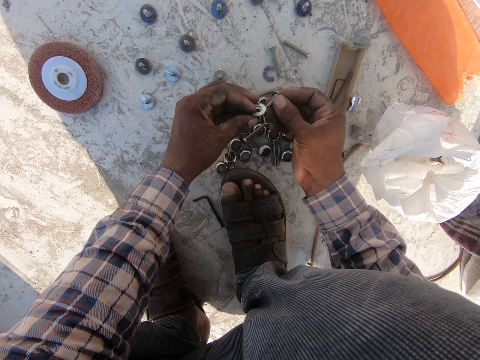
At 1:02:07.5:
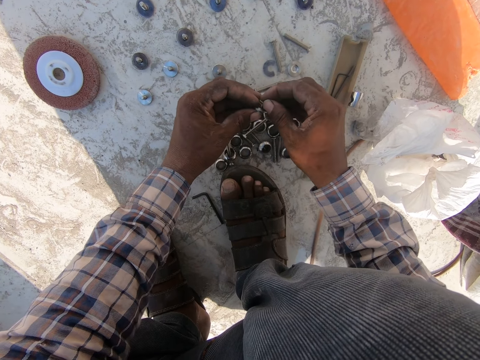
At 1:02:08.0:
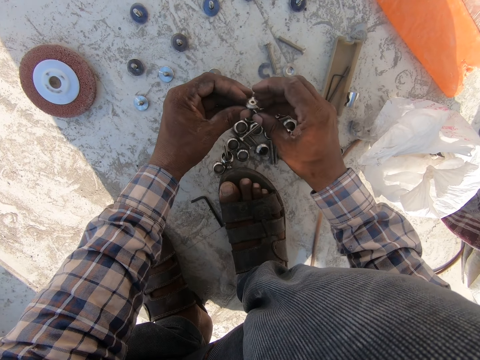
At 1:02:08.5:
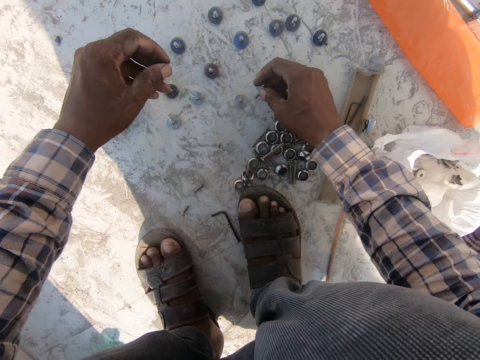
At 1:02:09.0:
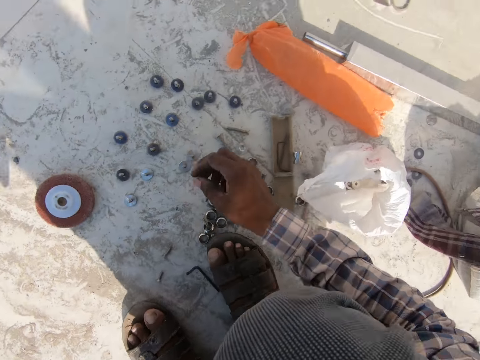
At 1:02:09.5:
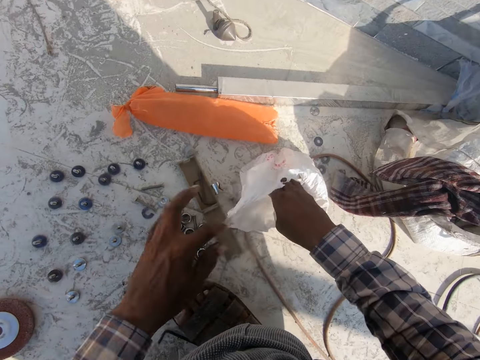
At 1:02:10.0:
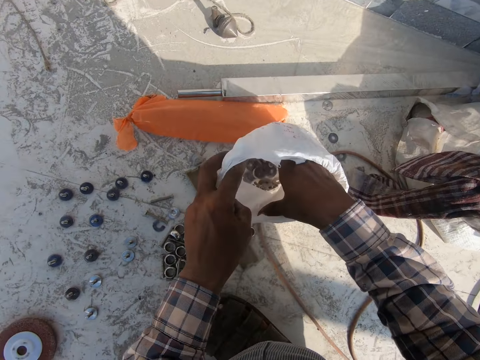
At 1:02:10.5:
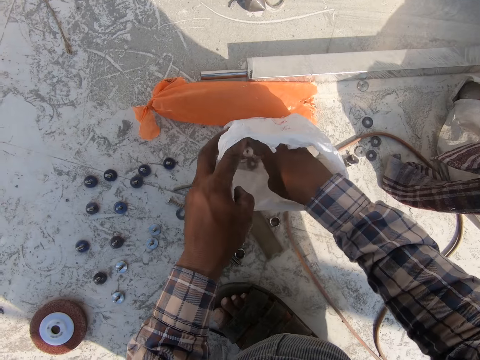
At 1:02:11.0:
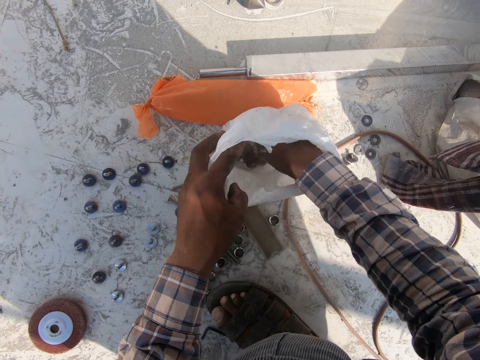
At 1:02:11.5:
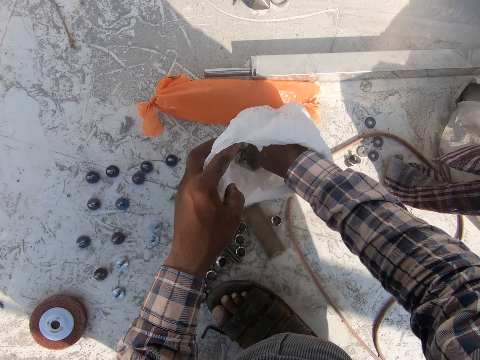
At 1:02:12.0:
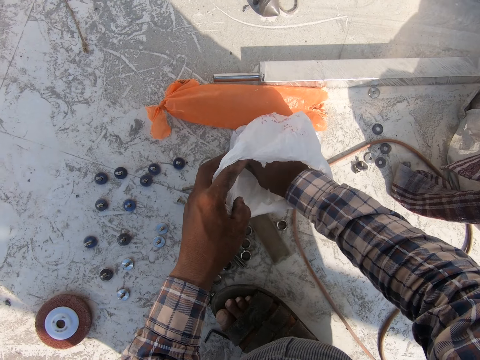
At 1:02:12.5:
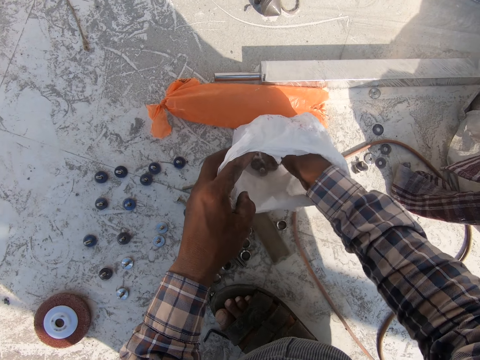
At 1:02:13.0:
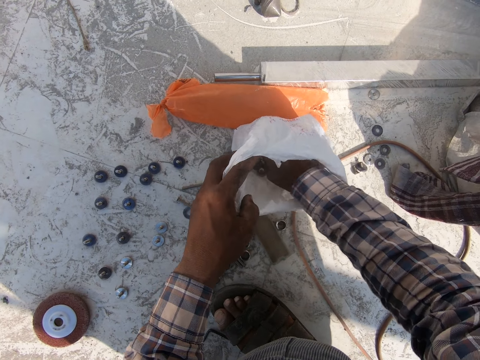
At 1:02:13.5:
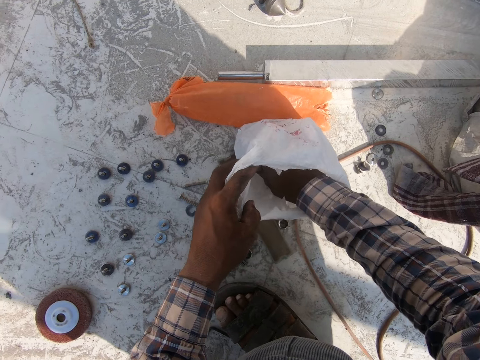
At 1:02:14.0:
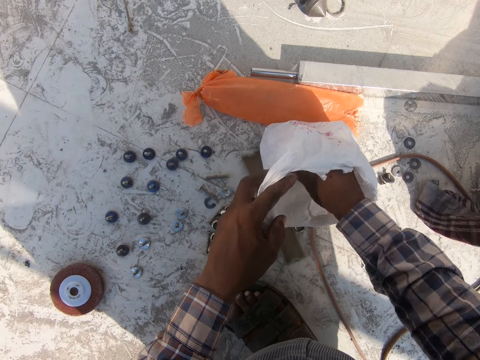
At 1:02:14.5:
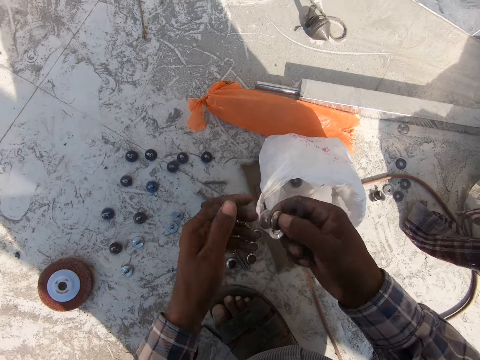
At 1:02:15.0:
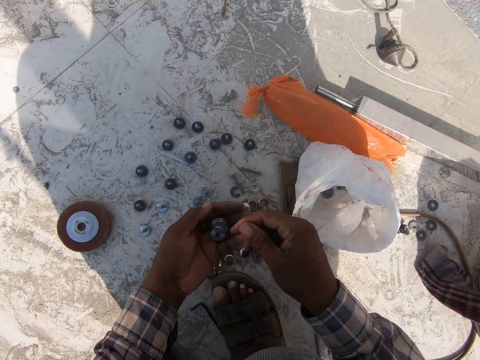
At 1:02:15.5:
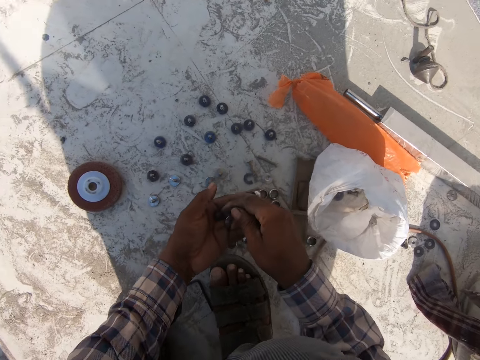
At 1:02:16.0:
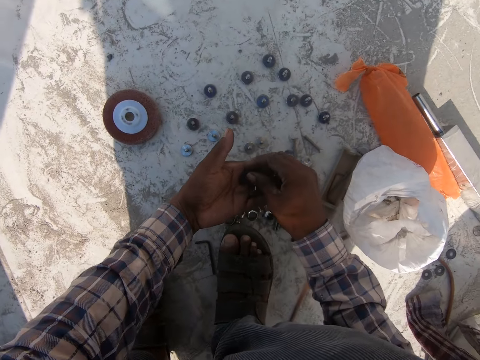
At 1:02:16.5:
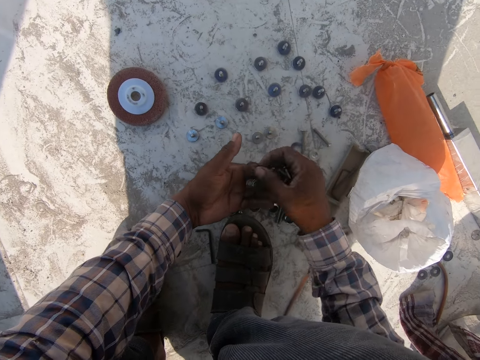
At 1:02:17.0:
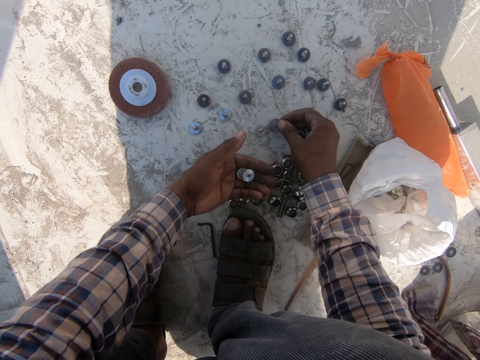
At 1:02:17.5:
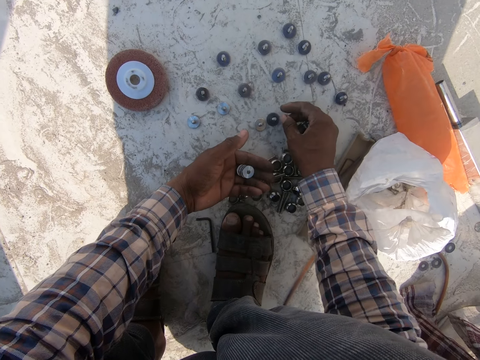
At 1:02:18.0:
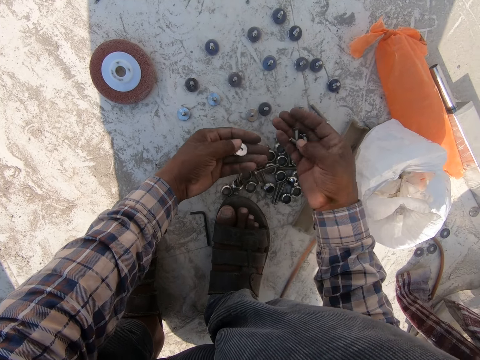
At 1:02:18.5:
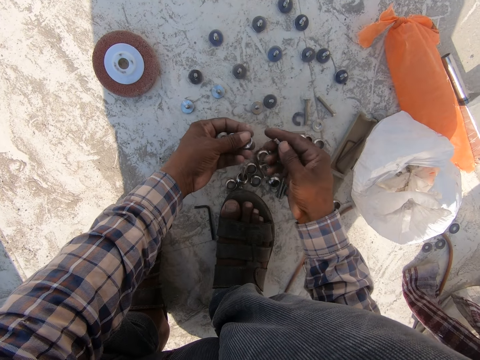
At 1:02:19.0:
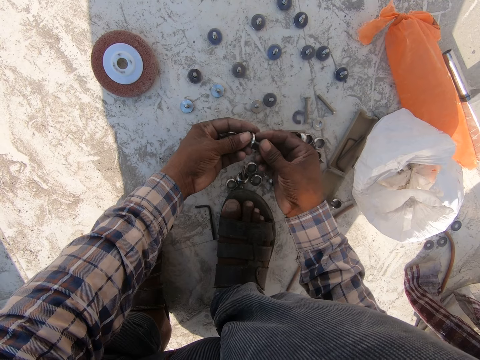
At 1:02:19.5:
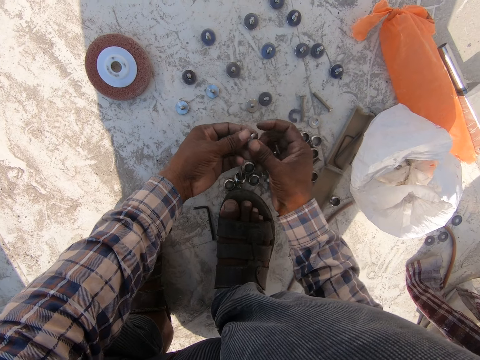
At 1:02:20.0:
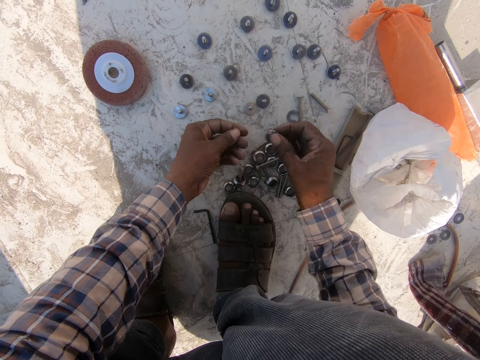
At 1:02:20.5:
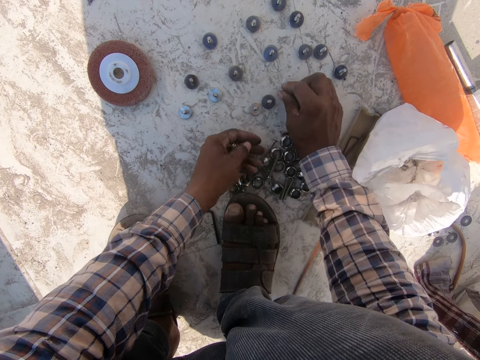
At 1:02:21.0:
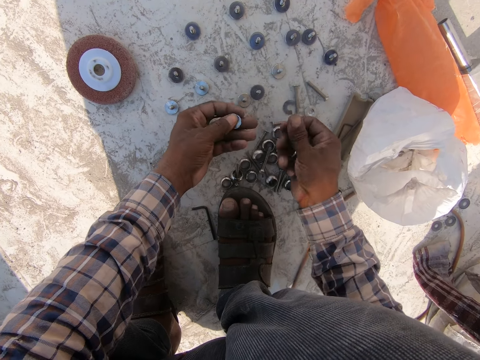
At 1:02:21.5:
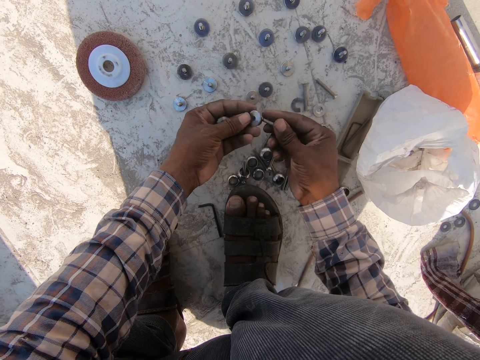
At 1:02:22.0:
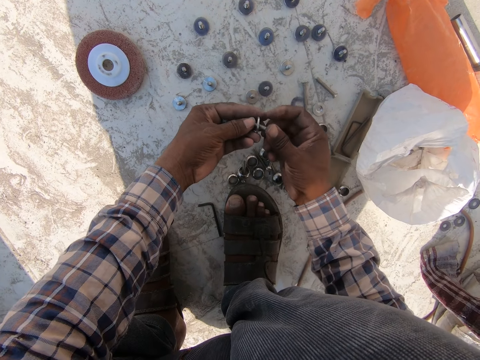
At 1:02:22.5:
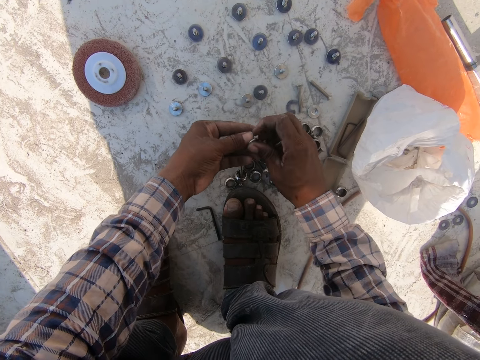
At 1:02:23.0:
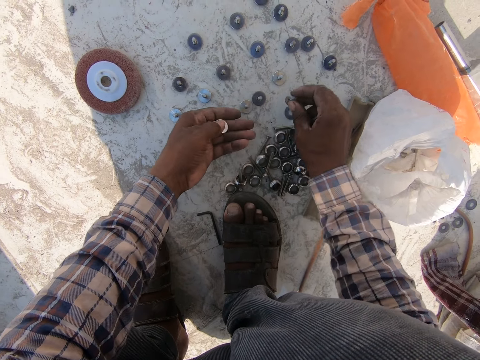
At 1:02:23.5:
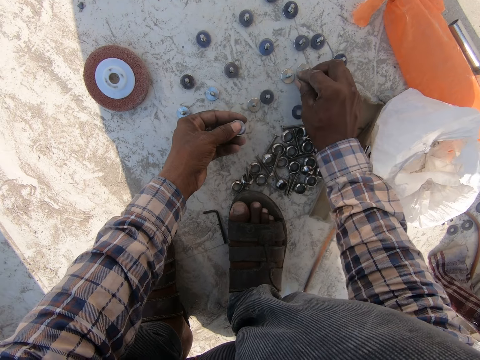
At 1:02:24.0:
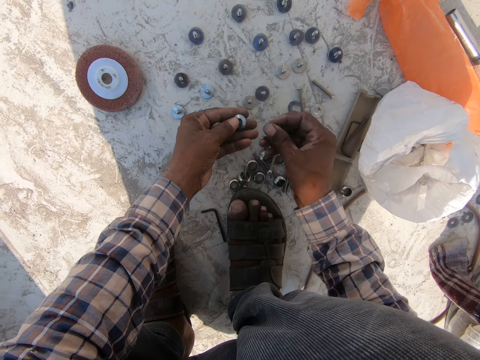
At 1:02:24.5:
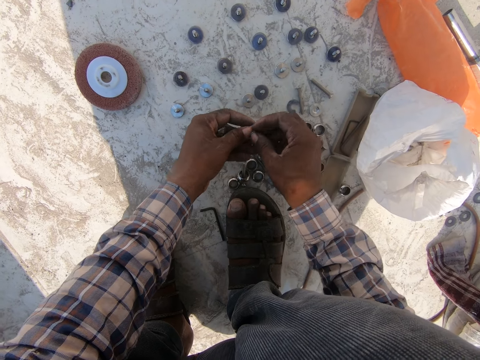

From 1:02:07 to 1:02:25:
The camera wearer places something on the floor. They search in the bag. They pick out more nuts from the carrier bag. They place something on the floor. They arrange the nuts with the bolts on the ground. They put something together. They place something on the floor. They put something together. They place something on the floor.

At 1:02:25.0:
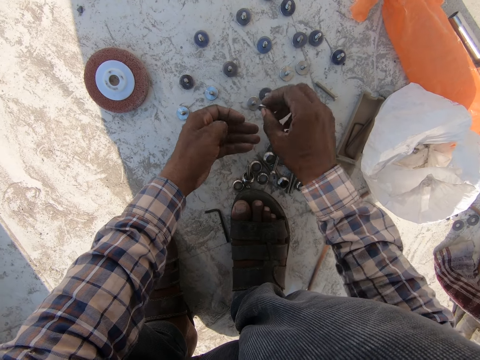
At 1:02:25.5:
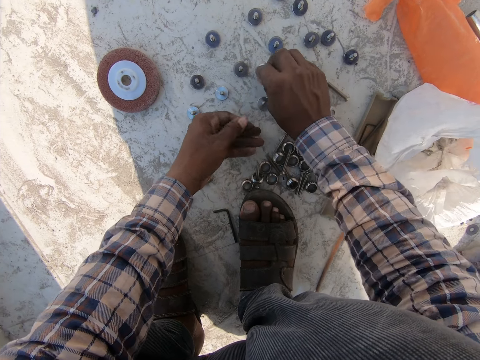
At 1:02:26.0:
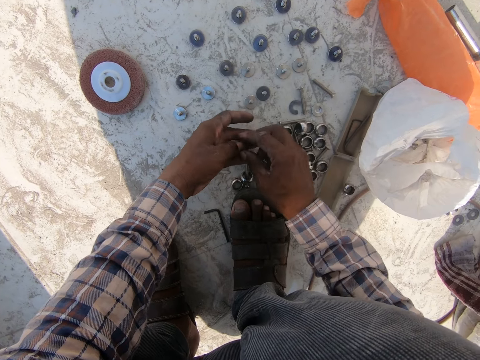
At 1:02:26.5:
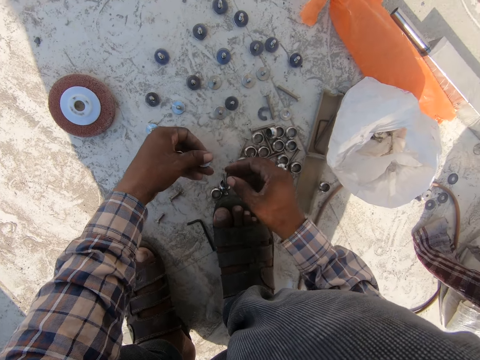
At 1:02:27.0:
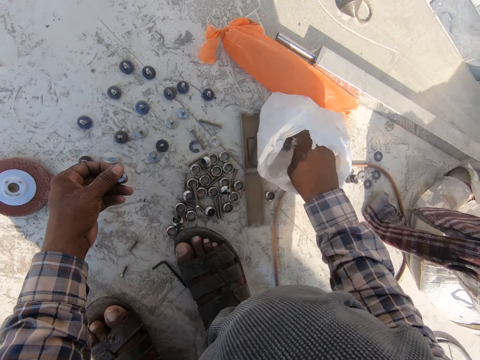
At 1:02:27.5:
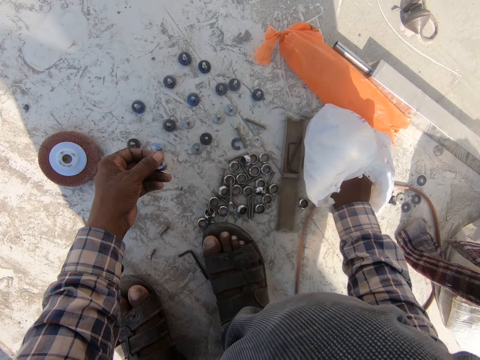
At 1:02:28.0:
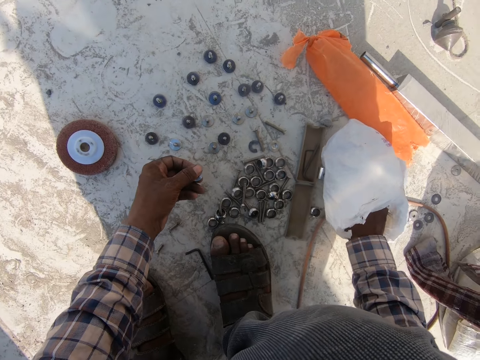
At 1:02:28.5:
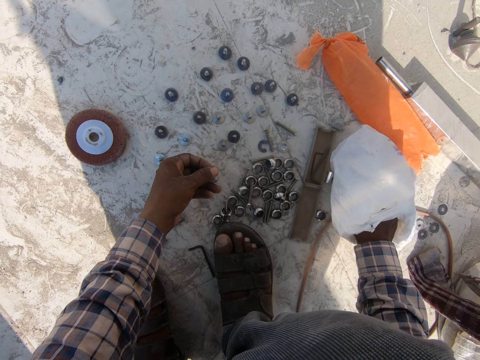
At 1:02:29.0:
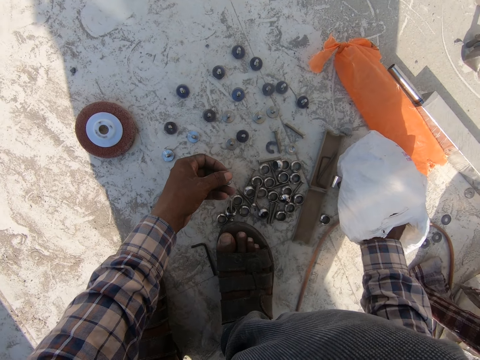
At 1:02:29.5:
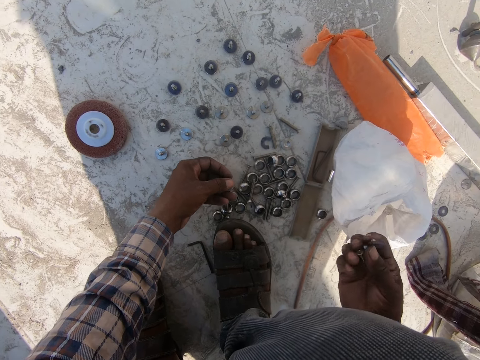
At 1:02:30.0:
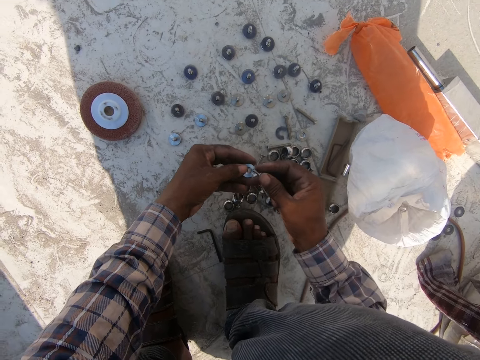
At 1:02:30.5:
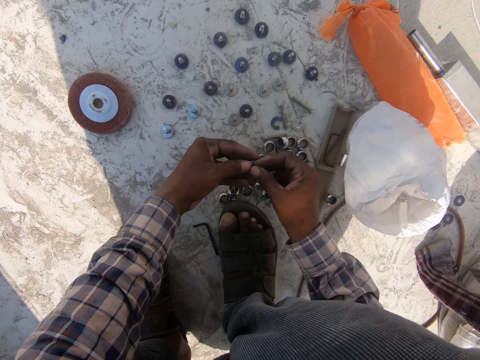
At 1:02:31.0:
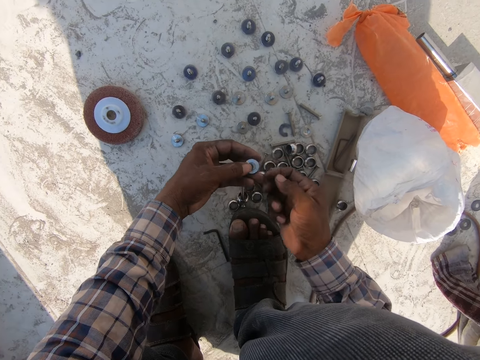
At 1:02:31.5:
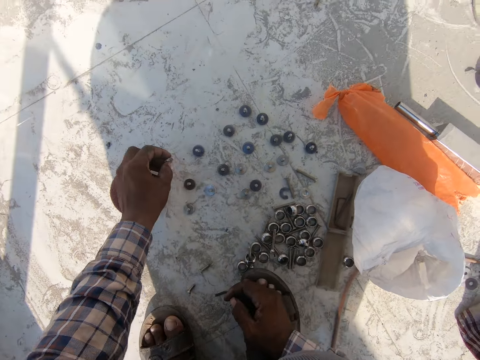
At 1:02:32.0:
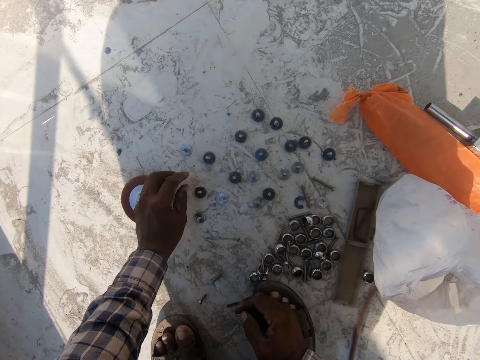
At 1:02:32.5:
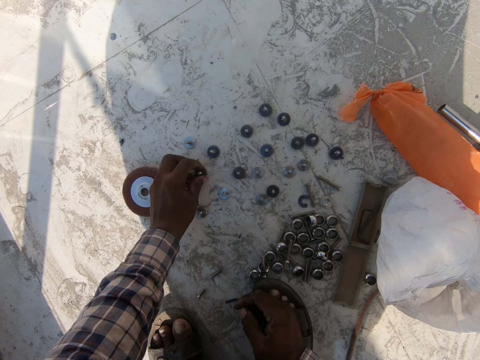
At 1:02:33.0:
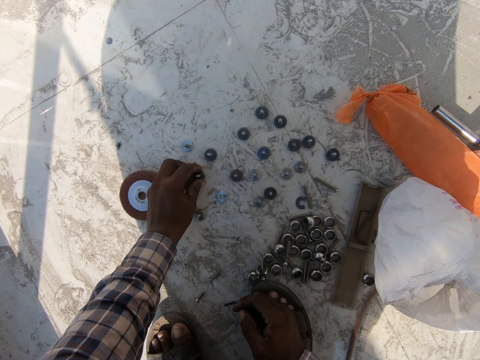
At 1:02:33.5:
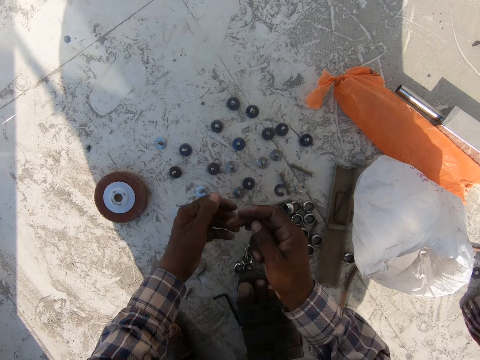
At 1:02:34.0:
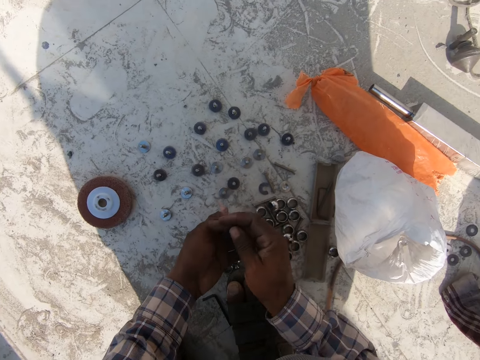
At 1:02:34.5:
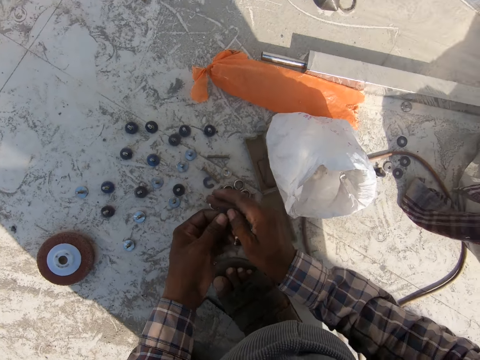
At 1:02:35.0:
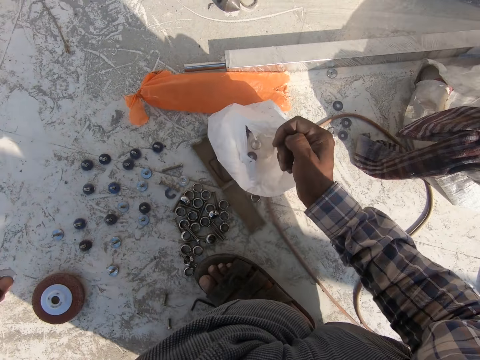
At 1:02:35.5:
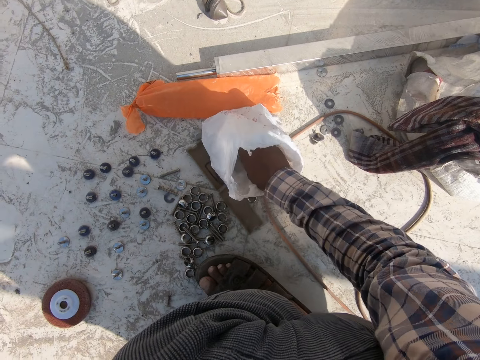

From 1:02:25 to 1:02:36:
The camera wearer puts something together. They place something on the floor. They search in the bag. They pick out more nuts from the carrier bag. They put something together. They arrange the nuts with the bolts on the ground. They place something on the floor.
